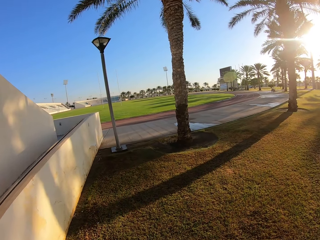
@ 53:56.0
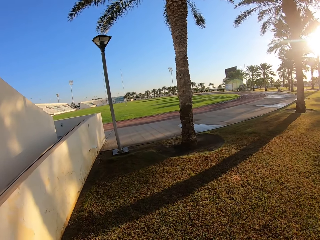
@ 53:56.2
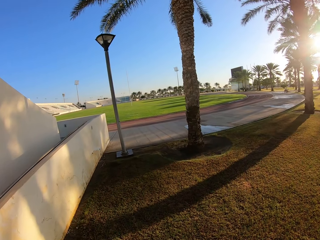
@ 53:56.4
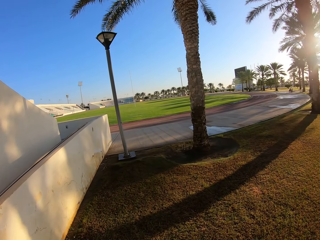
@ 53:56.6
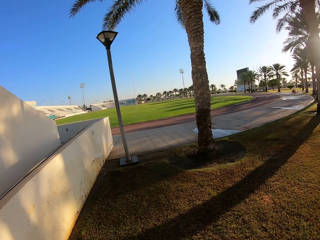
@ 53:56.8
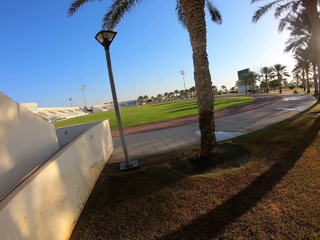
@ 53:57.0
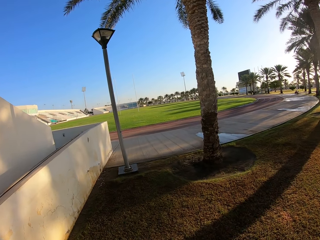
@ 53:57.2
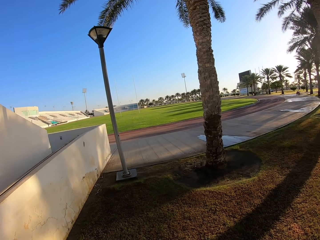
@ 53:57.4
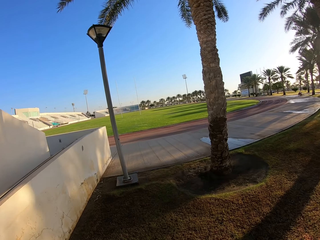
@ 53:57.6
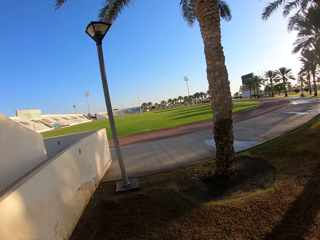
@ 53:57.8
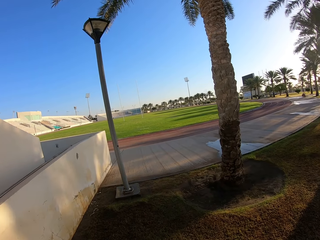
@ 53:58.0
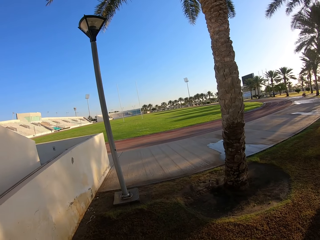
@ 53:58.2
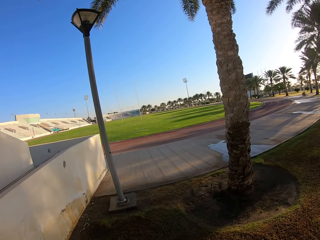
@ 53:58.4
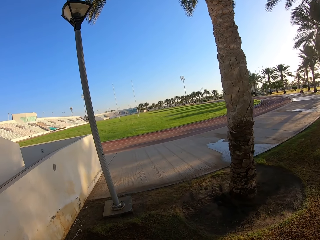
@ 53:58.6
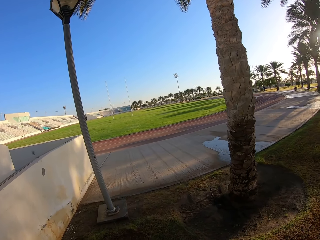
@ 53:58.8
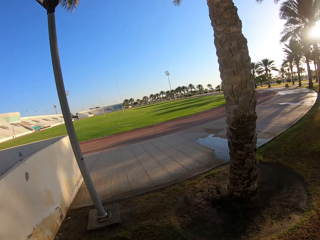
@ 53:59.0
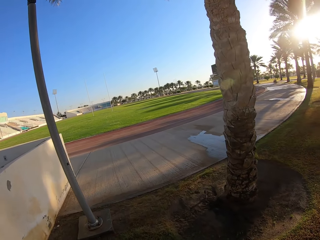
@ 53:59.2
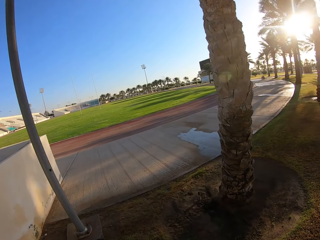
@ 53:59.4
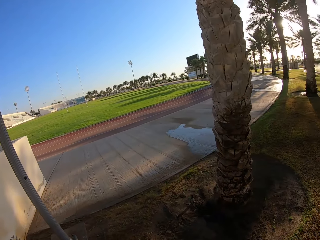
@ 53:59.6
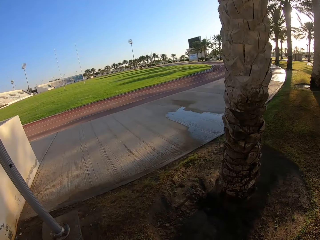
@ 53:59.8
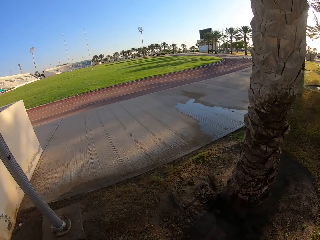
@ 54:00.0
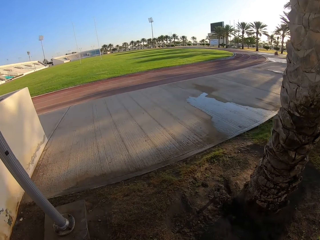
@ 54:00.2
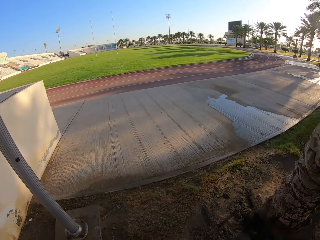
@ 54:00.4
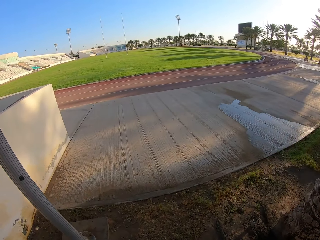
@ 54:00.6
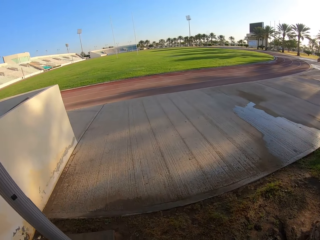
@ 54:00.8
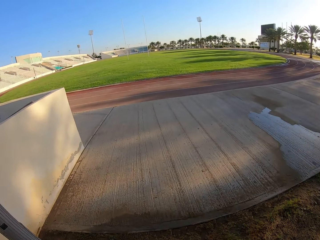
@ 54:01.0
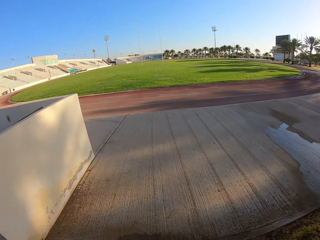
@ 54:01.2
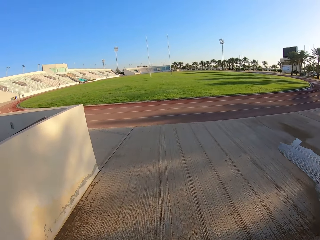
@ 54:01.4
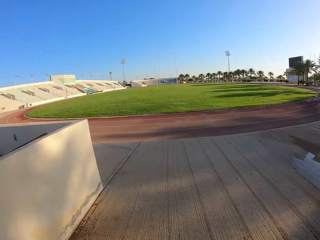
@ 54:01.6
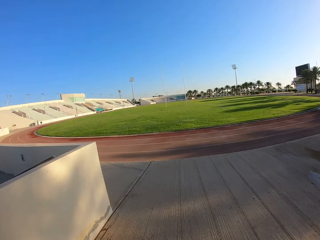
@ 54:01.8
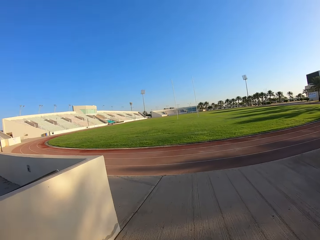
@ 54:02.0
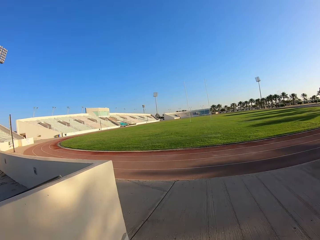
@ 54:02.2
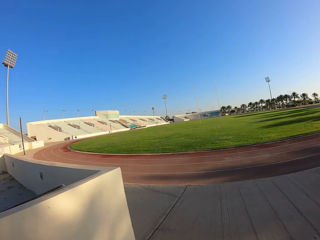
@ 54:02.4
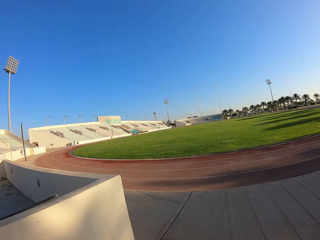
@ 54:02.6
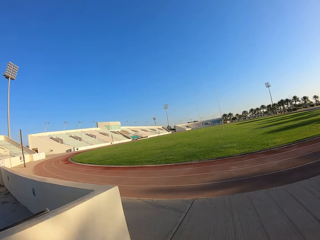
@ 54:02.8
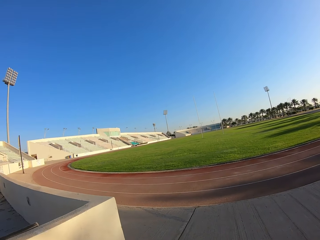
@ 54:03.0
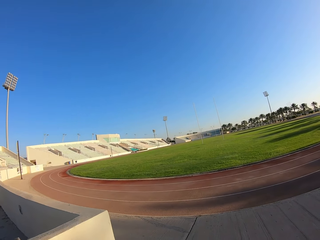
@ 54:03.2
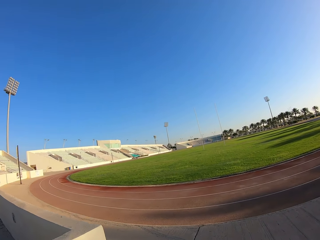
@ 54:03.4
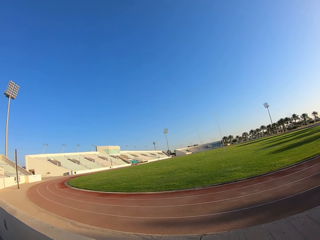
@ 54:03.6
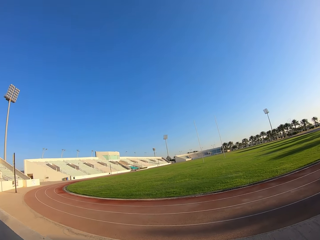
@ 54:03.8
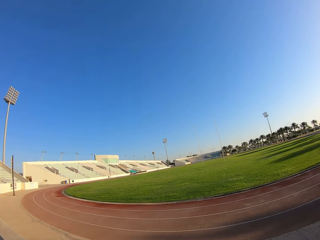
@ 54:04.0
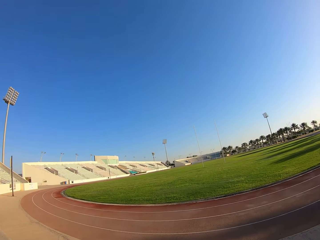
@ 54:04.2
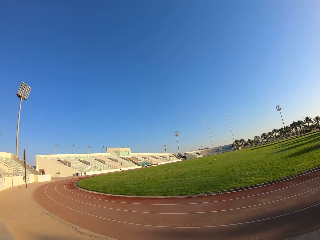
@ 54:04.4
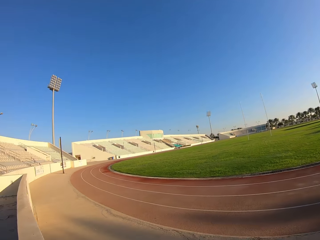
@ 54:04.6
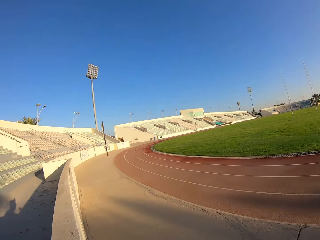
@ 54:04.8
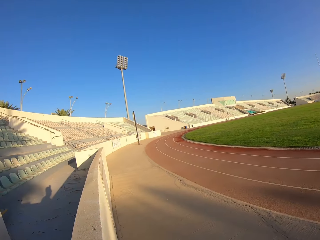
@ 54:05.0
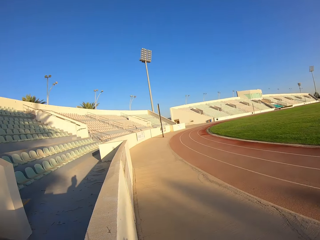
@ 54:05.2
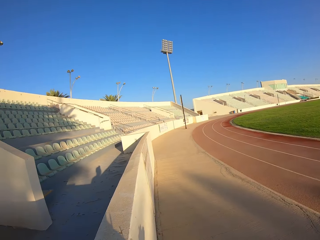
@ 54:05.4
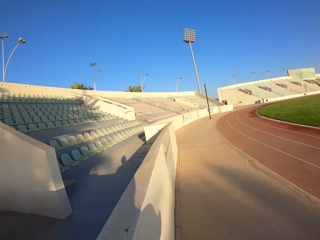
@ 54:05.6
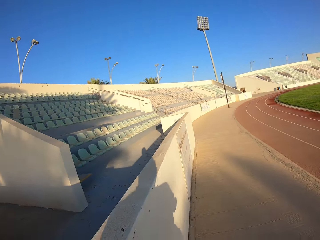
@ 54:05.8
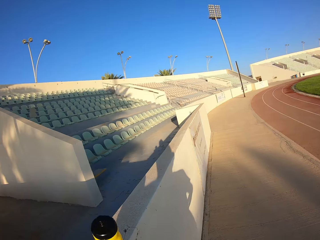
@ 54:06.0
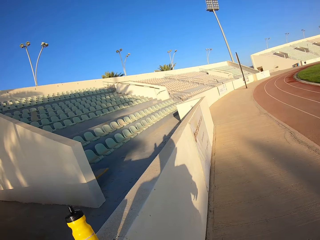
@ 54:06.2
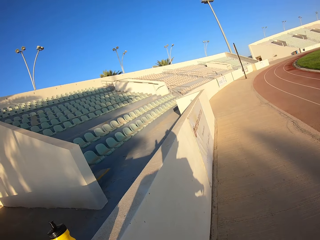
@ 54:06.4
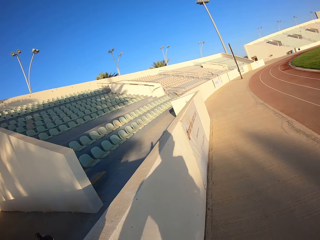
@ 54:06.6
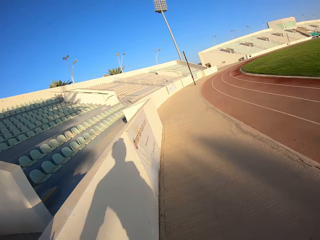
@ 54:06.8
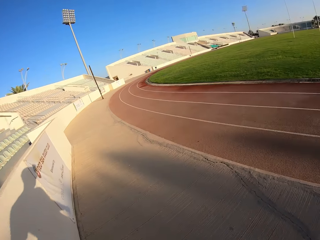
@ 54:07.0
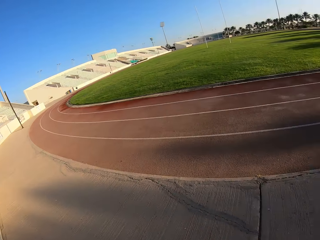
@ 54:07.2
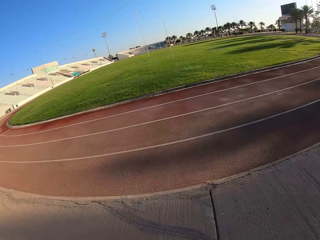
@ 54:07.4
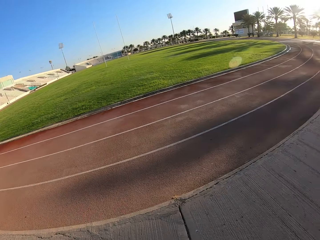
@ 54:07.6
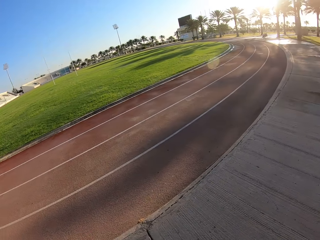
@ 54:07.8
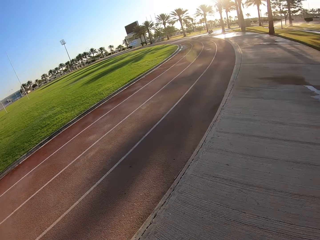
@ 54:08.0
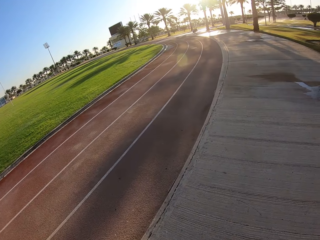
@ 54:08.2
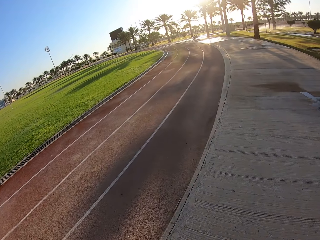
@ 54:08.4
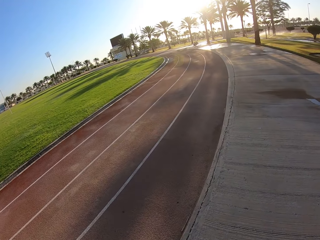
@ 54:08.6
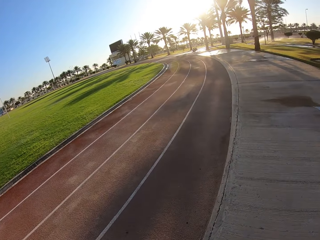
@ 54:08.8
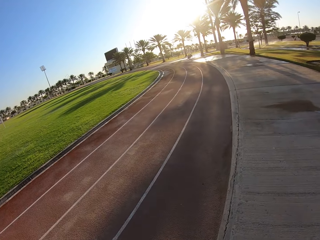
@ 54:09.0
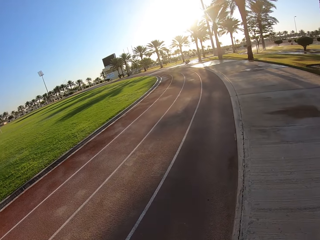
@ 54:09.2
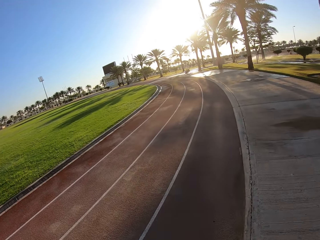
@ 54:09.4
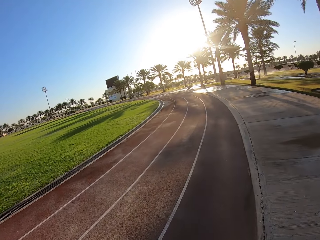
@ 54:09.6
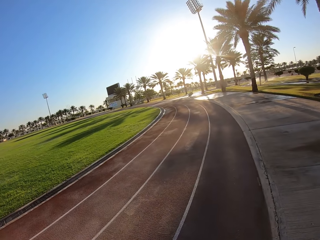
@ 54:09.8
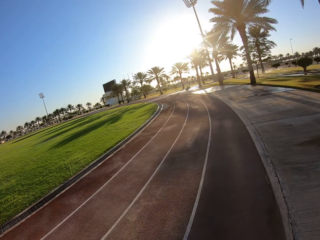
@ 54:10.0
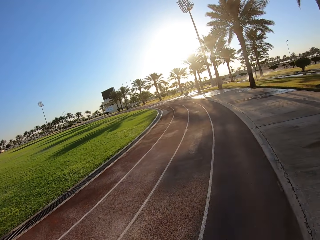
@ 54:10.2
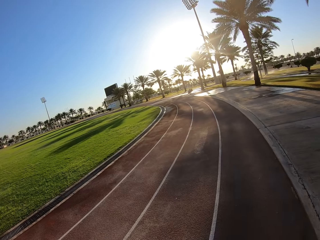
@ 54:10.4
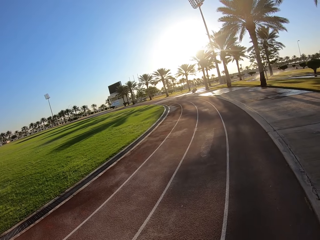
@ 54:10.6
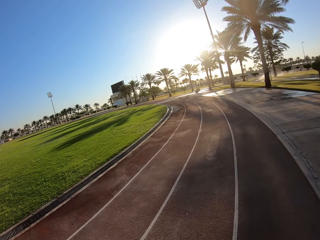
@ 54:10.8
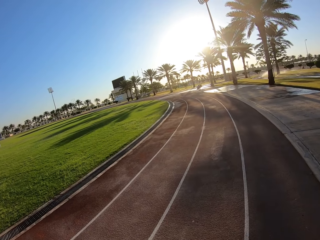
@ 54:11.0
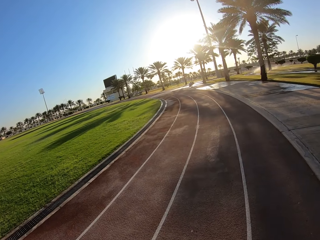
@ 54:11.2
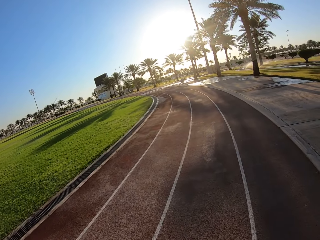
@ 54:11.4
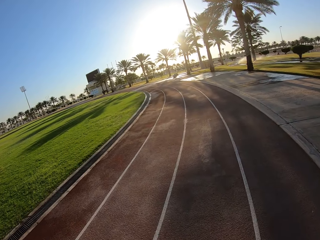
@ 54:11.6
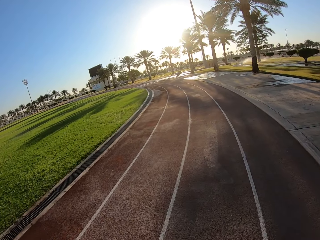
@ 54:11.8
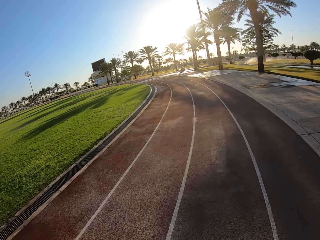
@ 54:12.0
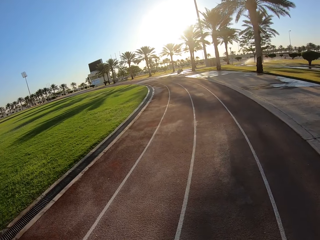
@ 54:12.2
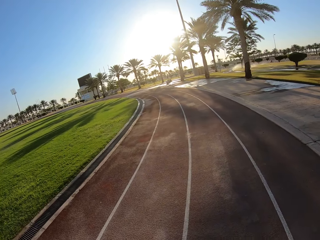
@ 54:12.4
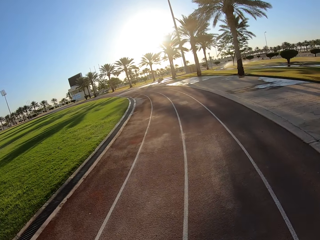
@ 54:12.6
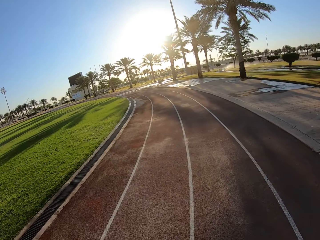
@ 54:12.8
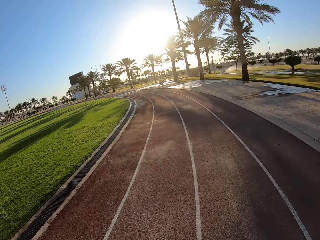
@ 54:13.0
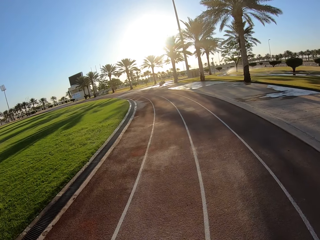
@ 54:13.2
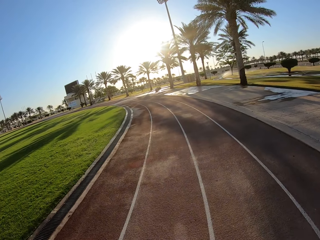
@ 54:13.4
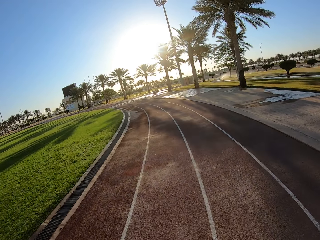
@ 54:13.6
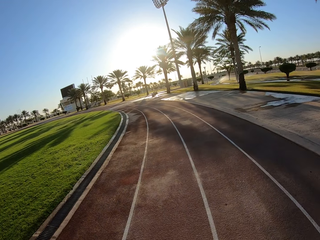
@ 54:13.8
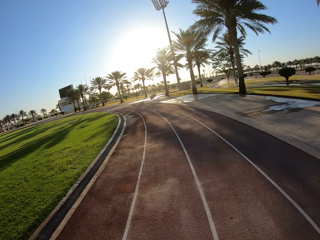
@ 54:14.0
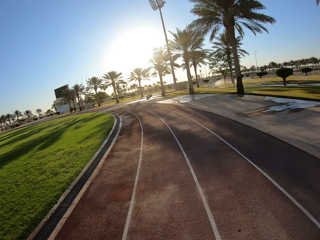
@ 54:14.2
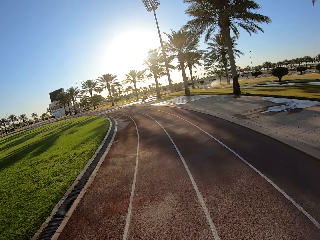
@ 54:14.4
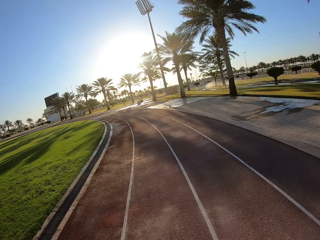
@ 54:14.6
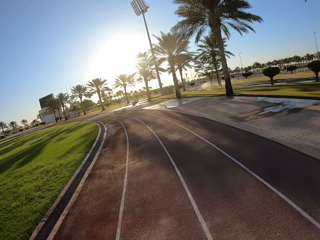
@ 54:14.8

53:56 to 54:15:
The camera wearer walks on the pavement. They pick up a bottle. They put the water bottle on top of a wall. They walk on the track. They walk along the marked field.
